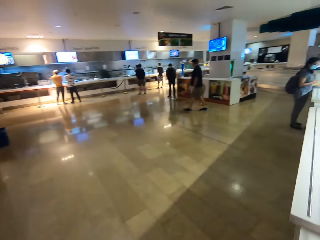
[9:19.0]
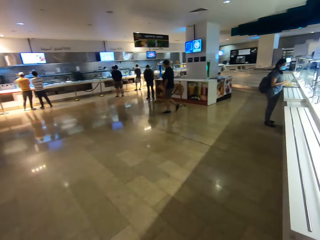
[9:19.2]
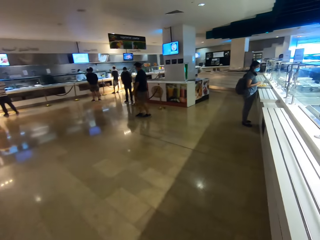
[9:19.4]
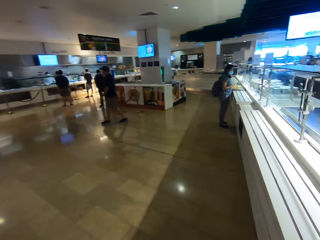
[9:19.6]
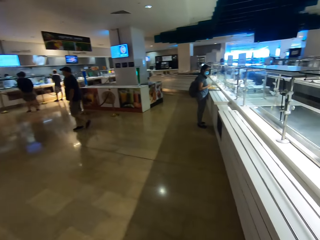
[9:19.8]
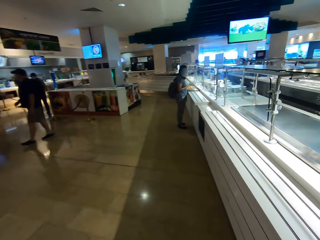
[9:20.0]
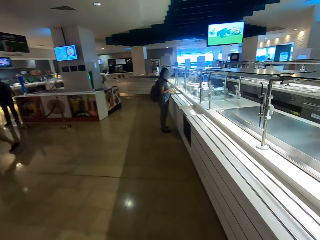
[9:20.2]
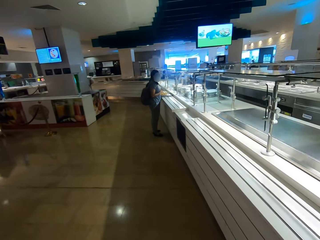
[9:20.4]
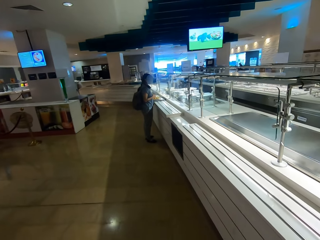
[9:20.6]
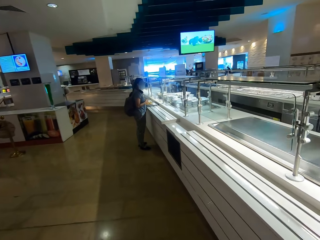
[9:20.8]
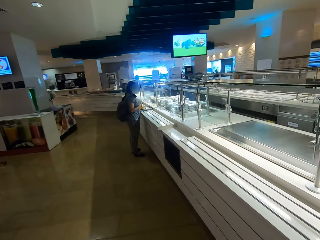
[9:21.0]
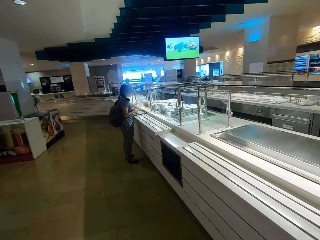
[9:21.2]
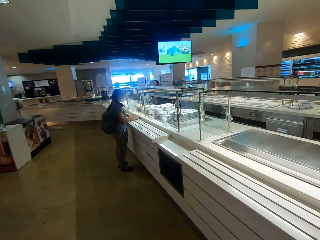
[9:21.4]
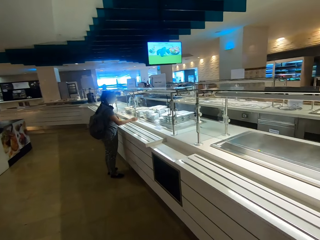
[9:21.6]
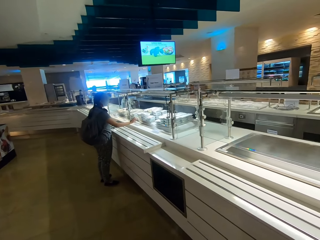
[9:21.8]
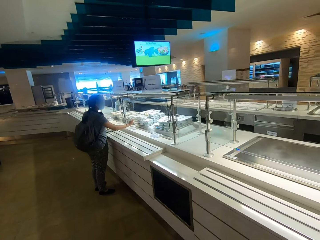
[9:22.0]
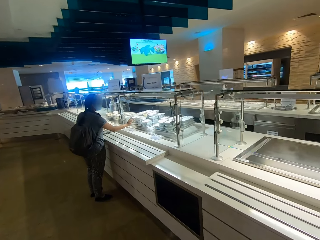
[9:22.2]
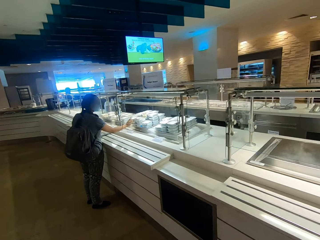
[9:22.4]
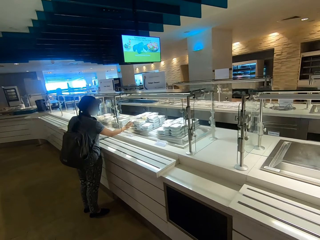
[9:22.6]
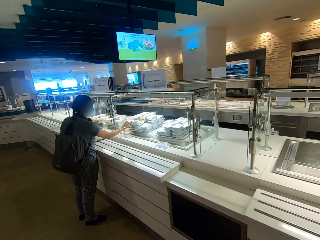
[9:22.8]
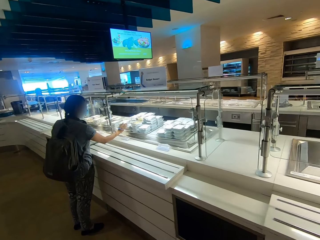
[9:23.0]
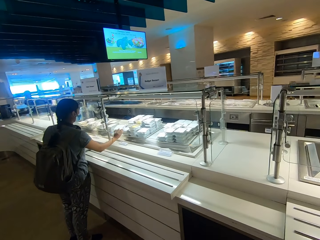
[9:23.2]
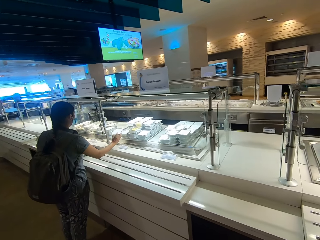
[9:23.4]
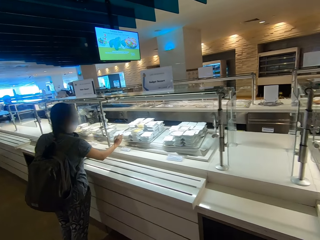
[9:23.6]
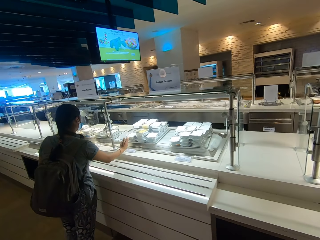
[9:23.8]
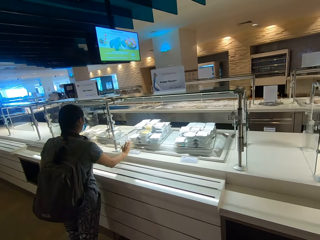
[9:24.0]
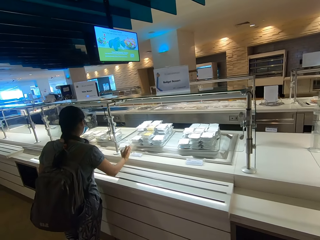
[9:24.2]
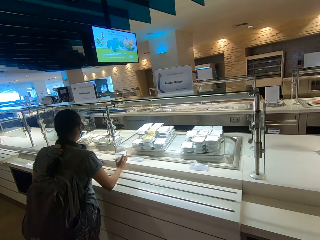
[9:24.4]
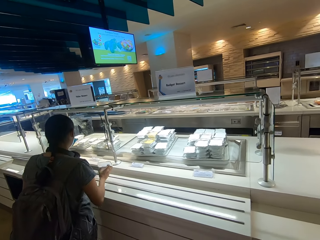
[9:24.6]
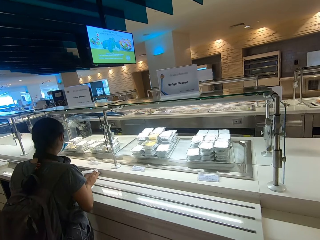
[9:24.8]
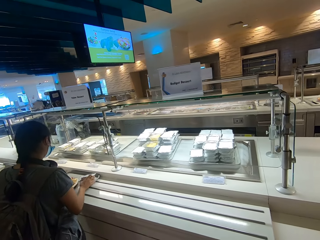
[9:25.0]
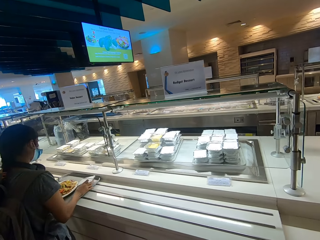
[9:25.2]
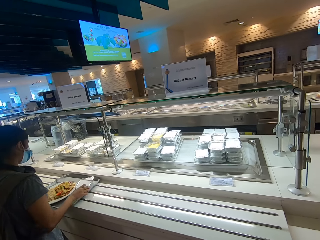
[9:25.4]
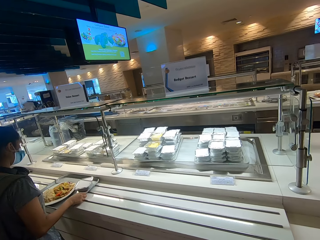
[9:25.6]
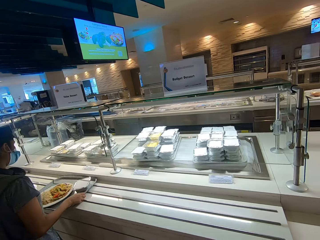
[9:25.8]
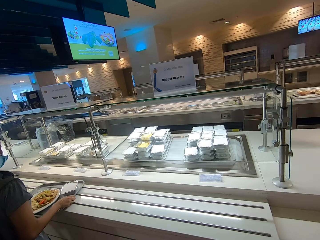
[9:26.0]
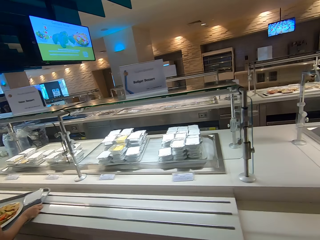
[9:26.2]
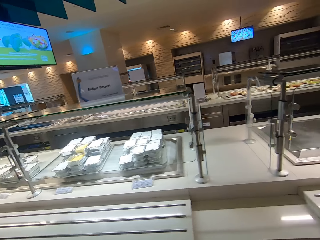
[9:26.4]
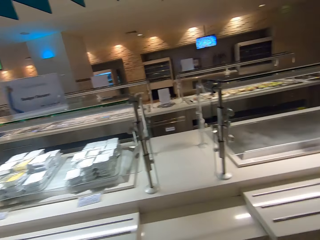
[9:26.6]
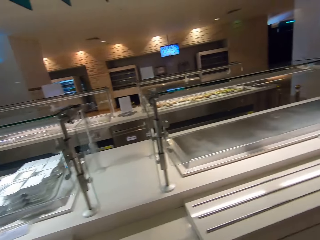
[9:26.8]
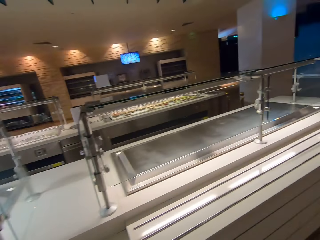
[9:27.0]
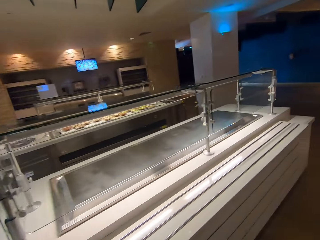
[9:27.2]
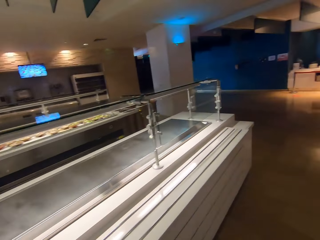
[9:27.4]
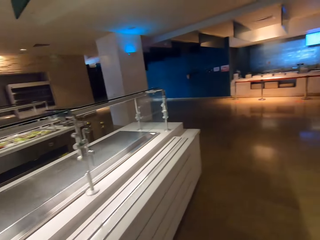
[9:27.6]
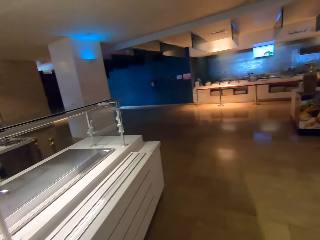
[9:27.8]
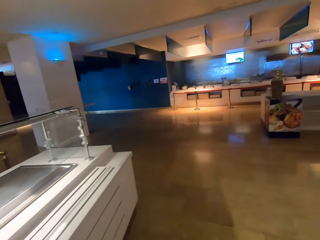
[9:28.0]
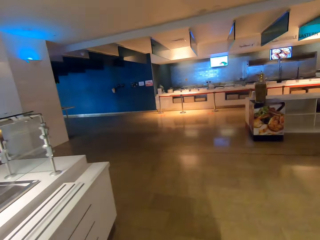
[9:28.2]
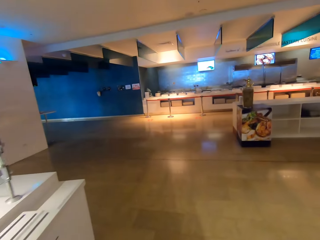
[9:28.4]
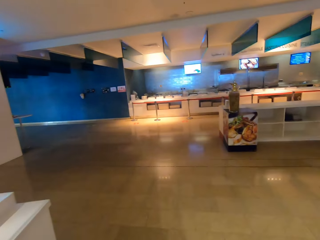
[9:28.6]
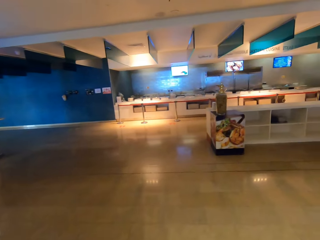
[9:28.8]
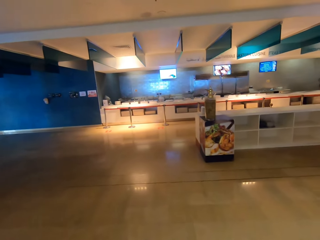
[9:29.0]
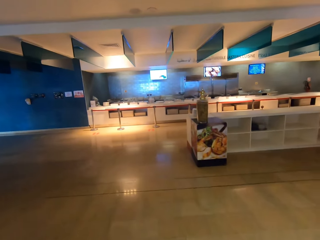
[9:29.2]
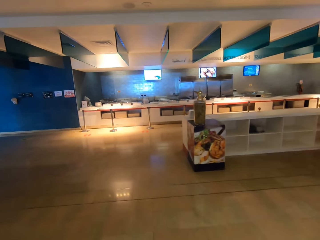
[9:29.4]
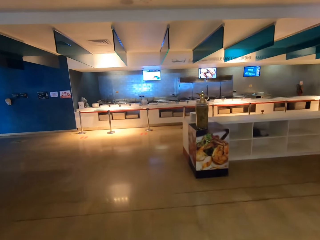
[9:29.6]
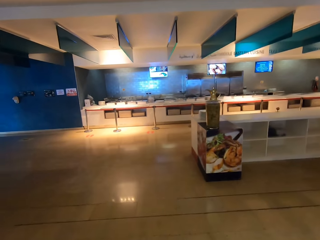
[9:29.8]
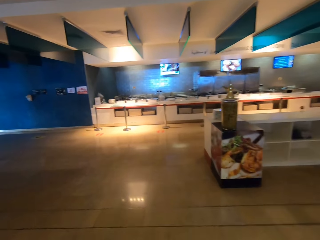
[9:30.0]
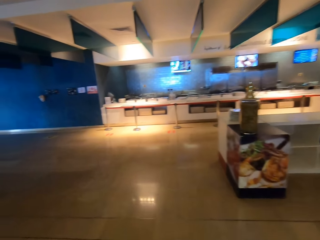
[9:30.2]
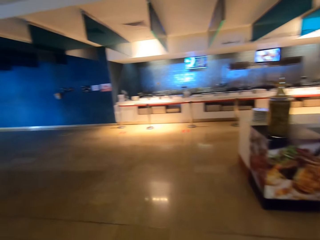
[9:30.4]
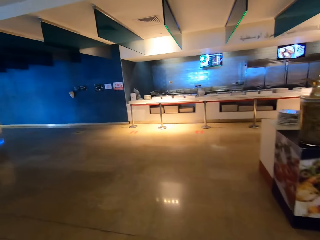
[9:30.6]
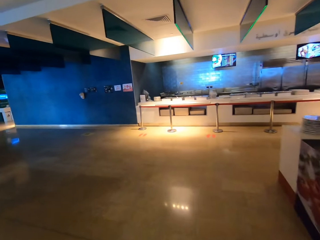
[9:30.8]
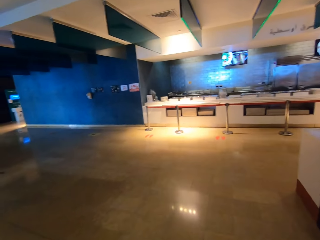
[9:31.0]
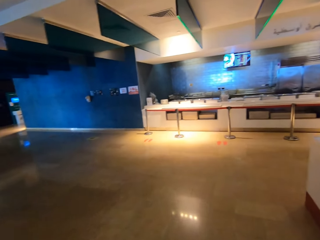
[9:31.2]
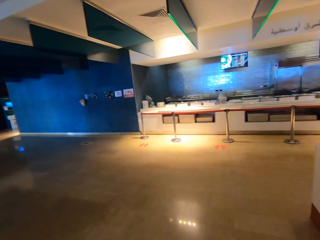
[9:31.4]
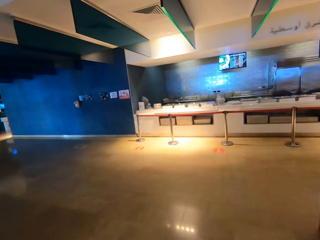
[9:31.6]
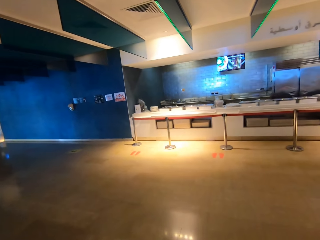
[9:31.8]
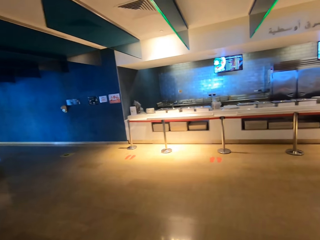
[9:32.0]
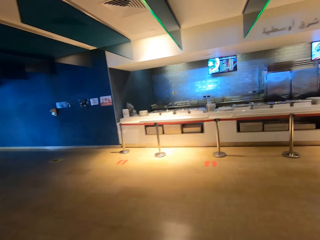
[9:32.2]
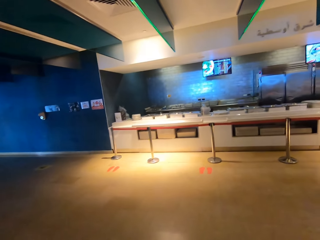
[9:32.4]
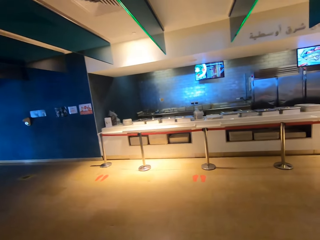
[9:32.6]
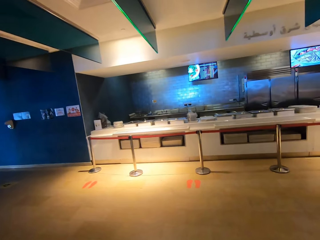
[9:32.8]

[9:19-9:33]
The camera wearer walks towards a lady. They stare at the counter. The lady takes a tray of food. The camera wearer walks back. They walk in the room.

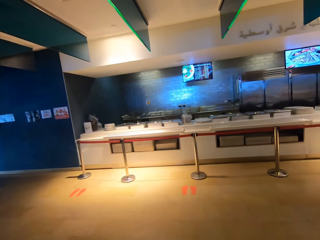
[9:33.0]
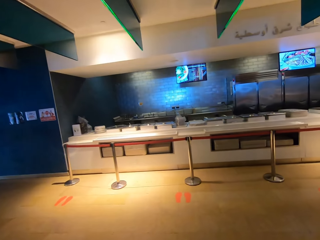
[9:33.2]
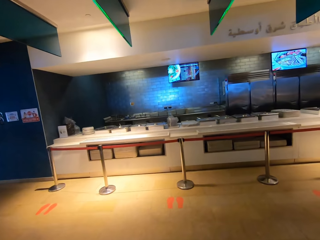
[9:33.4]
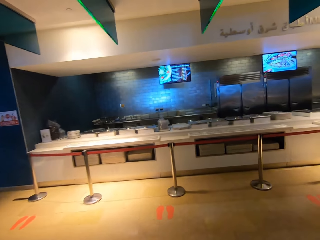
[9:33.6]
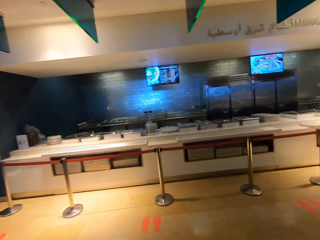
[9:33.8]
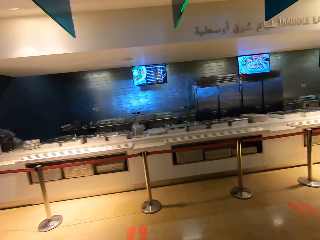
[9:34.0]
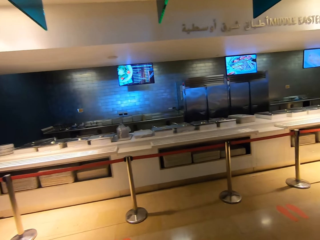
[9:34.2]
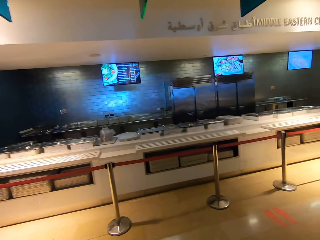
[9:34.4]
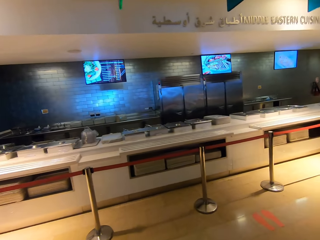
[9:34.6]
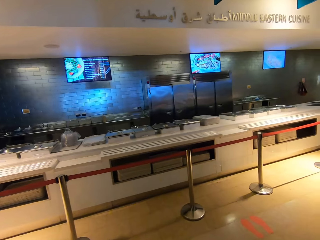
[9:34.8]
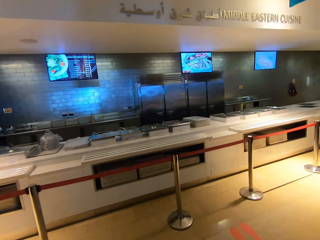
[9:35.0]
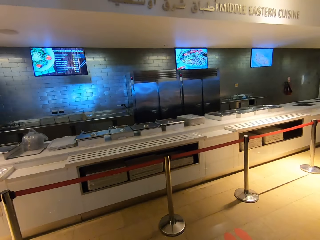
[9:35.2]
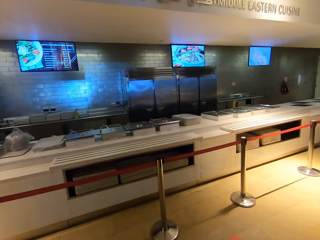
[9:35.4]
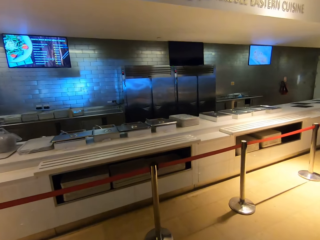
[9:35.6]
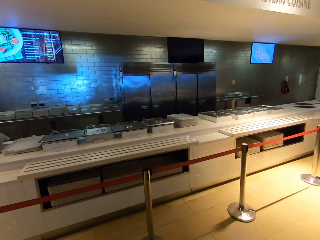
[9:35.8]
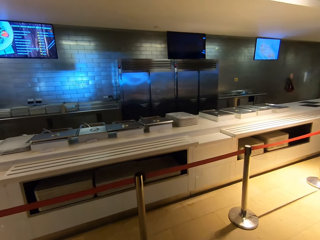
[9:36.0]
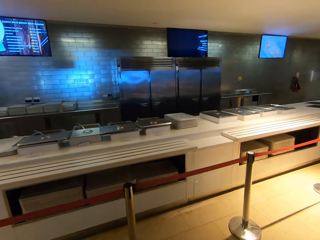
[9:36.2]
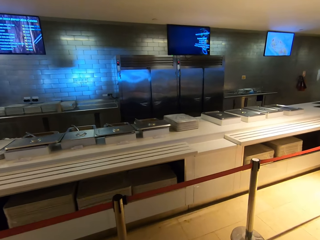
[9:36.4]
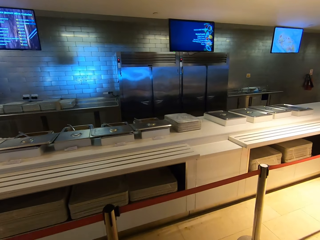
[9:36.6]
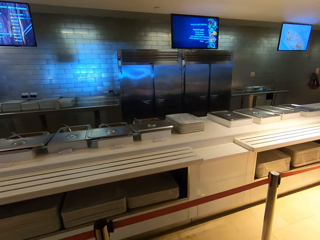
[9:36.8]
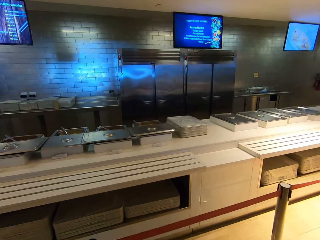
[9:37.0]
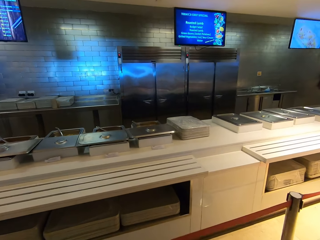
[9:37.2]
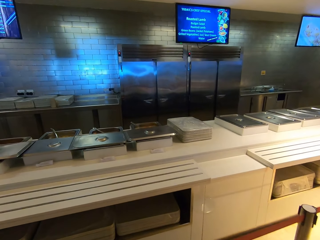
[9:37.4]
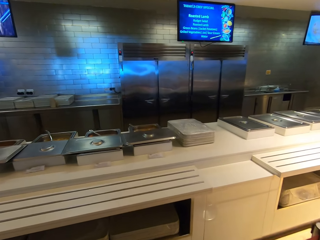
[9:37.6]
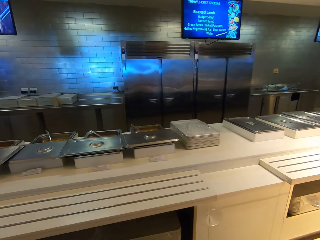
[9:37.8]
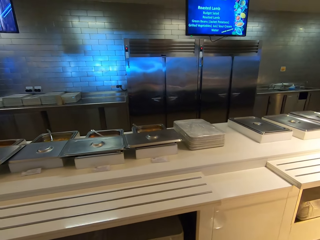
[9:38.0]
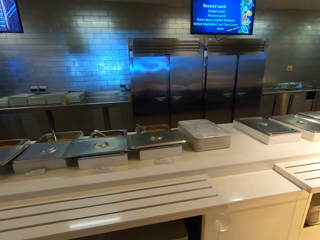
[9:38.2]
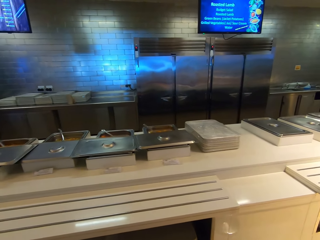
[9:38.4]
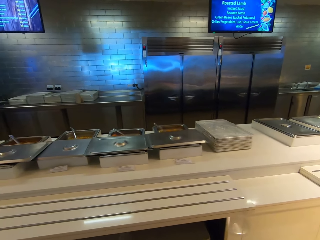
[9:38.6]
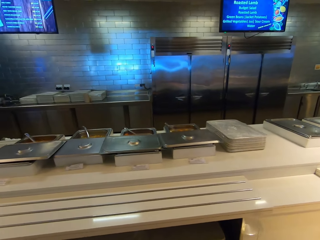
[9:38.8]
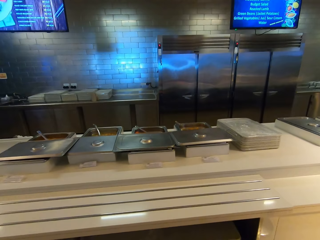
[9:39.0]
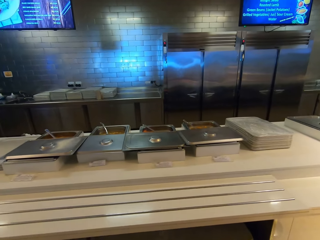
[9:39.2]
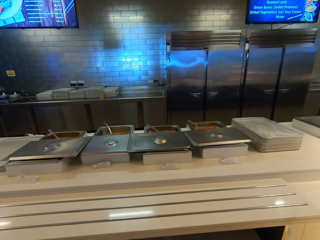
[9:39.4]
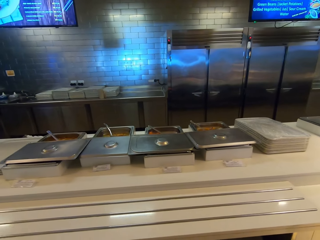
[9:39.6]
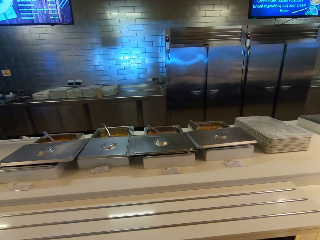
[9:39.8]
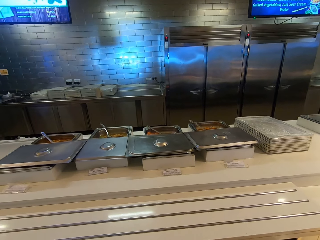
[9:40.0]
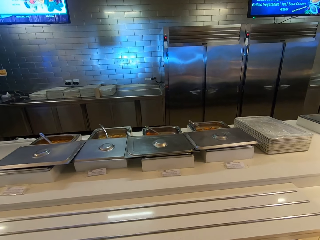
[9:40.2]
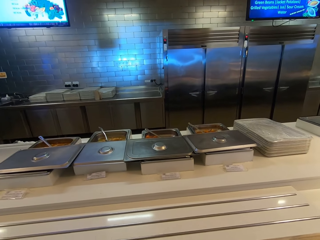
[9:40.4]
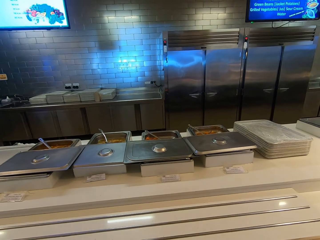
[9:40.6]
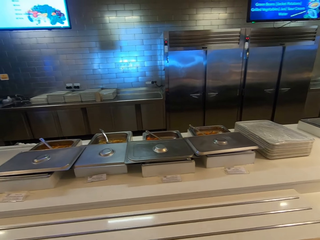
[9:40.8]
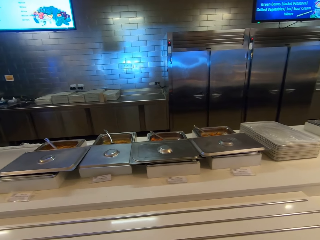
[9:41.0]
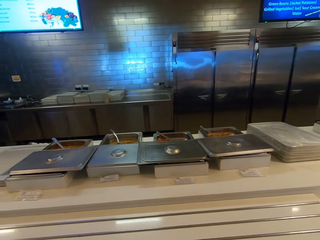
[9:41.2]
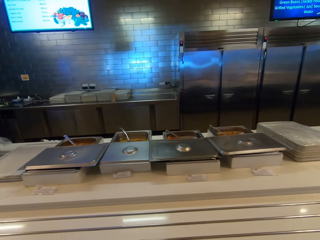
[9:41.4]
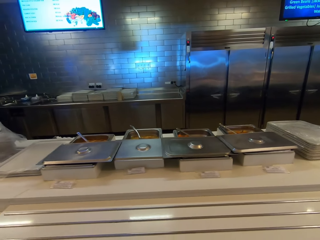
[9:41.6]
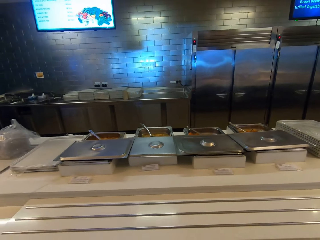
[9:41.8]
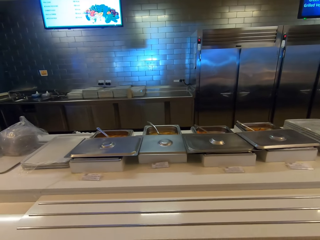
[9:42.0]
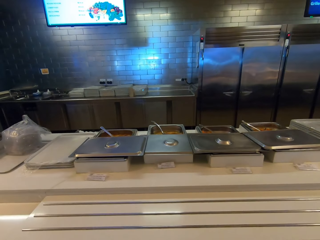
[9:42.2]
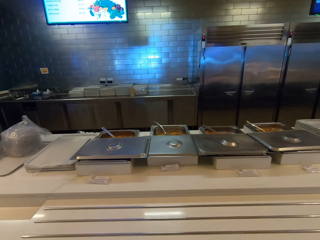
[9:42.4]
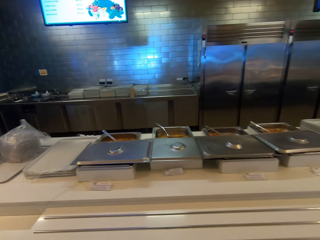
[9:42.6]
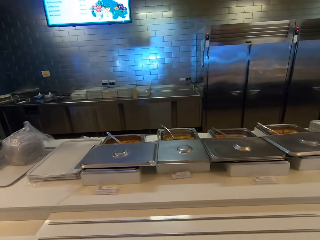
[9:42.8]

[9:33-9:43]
The camera wearer stares at the kitchen. They stop at a different buffet counter. They look around.
